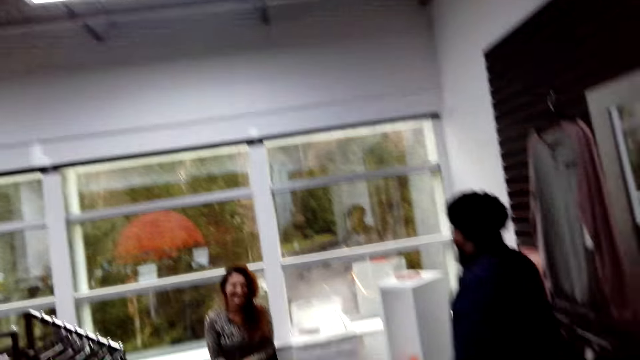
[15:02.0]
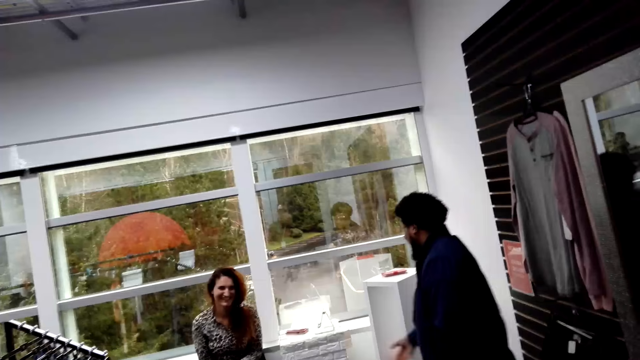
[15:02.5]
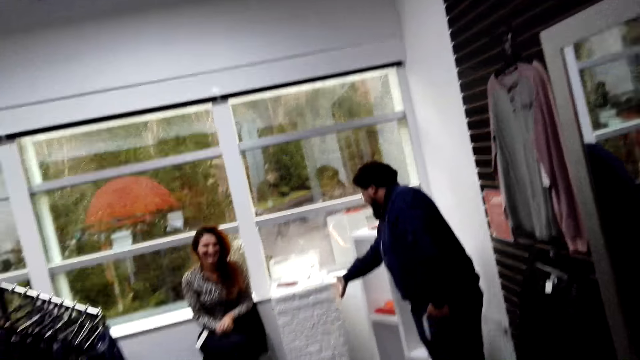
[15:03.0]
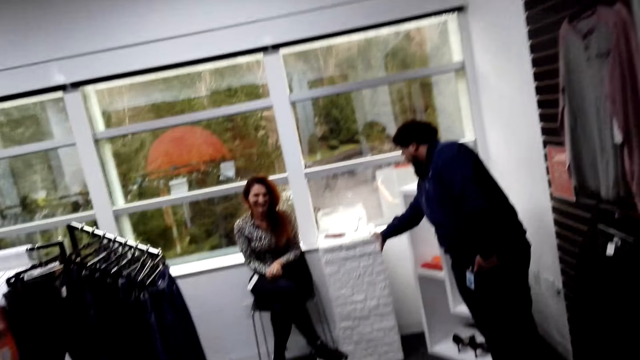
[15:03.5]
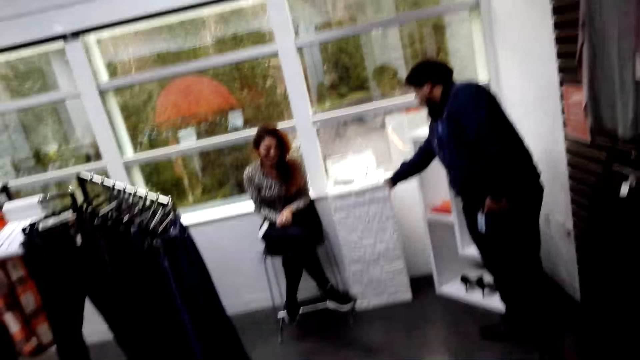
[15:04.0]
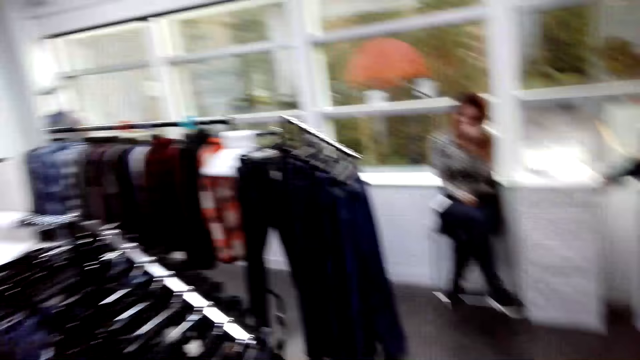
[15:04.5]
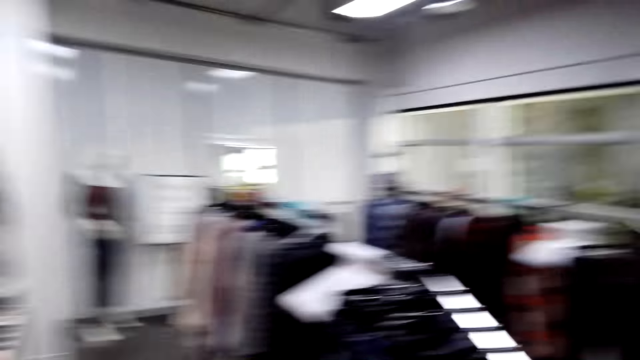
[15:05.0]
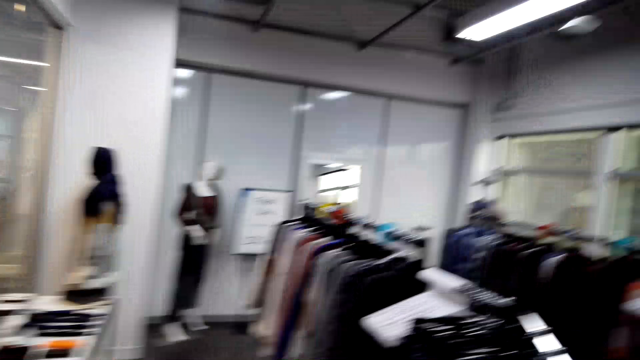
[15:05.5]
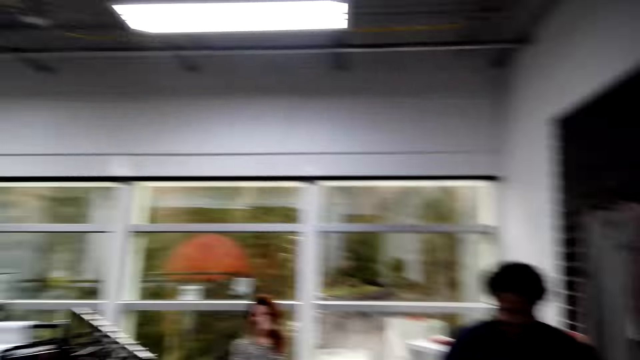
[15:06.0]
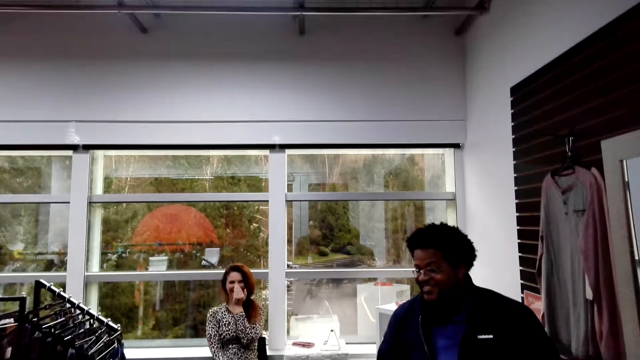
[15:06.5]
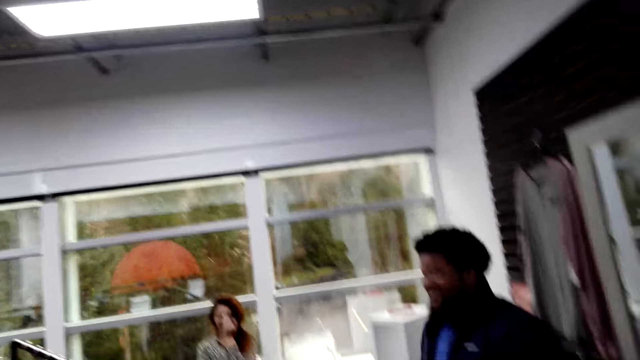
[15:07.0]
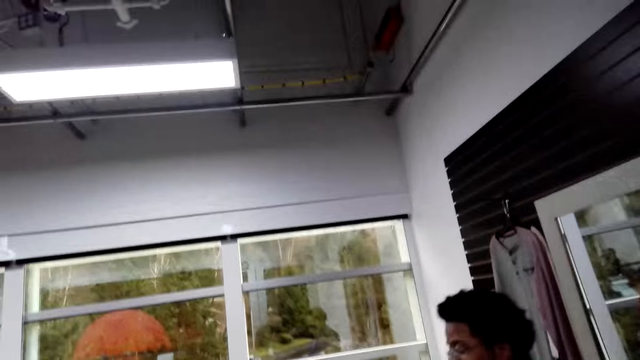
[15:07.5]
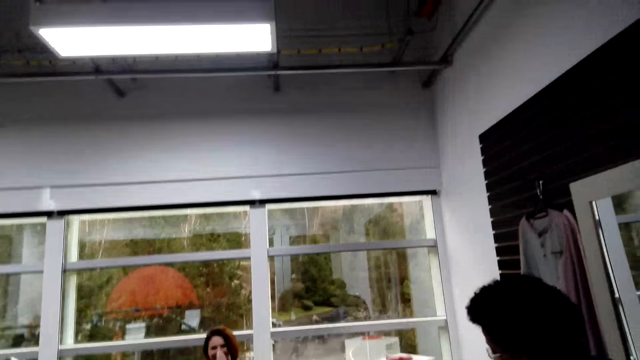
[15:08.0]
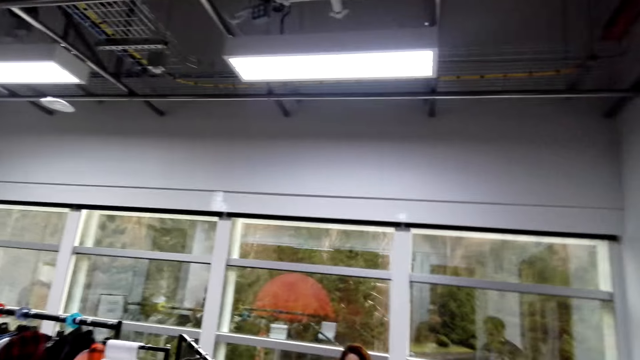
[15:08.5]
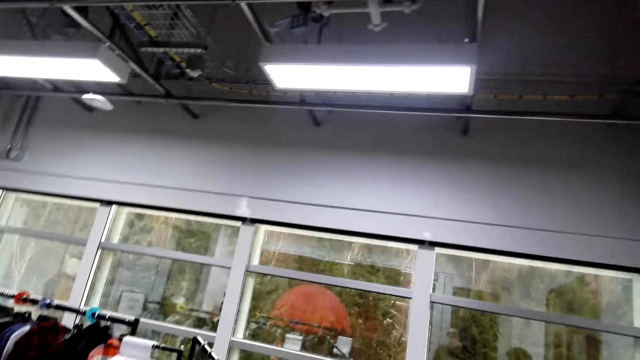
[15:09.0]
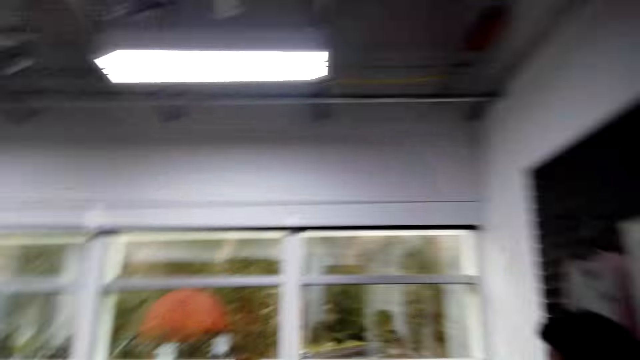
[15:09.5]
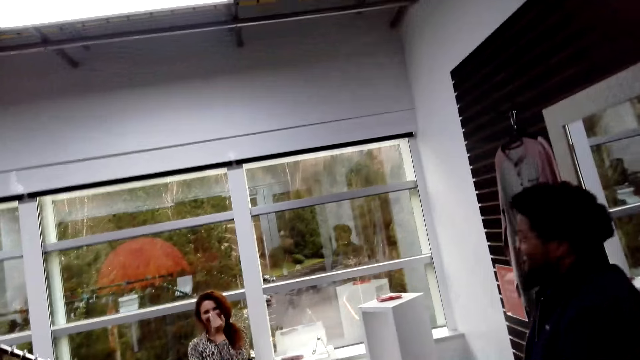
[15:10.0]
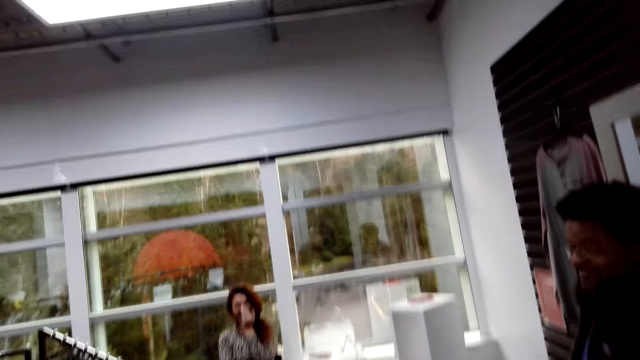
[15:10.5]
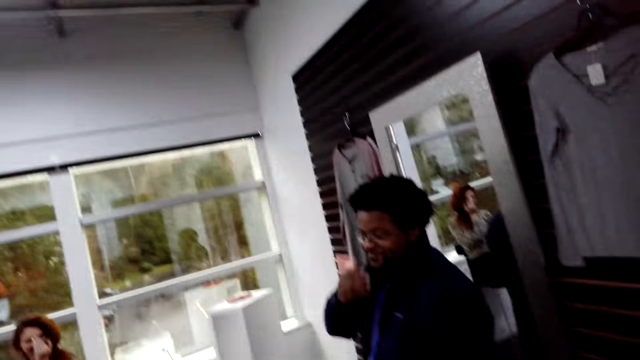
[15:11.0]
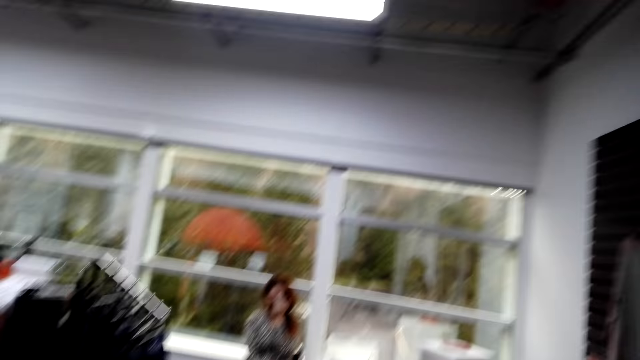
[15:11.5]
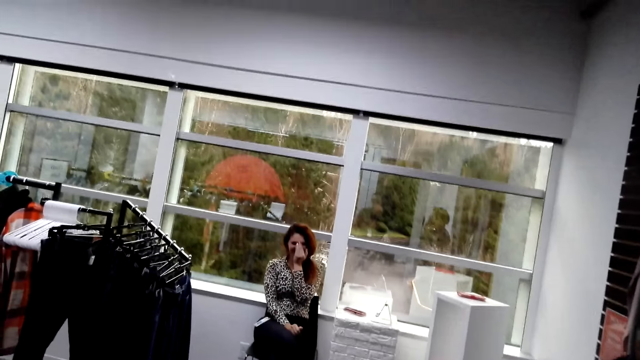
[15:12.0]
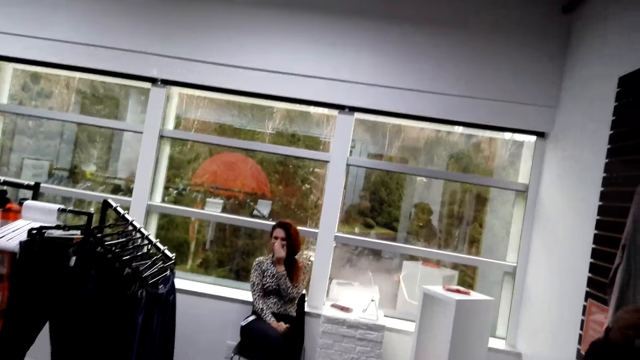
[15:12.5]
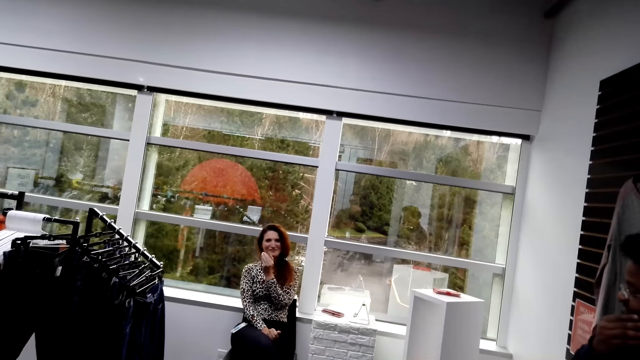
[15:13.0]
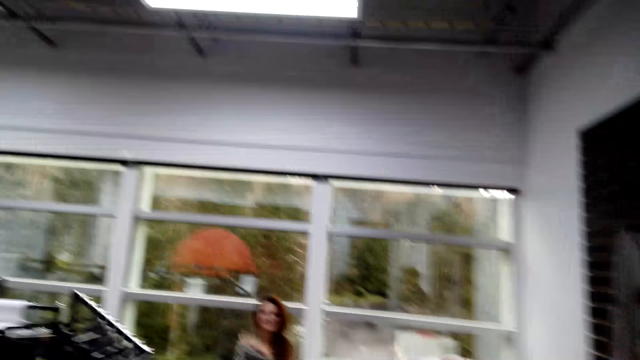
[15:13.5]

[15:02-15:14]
The camera wearer looks at the clothes. They walk around.

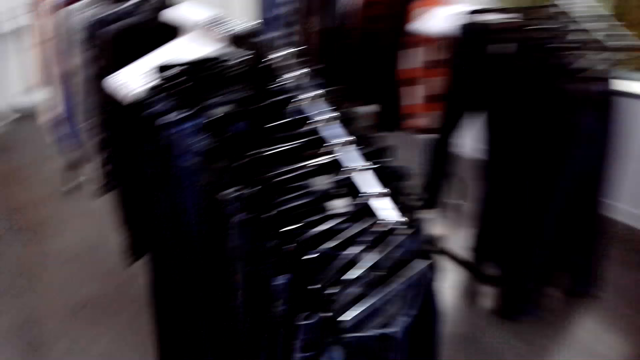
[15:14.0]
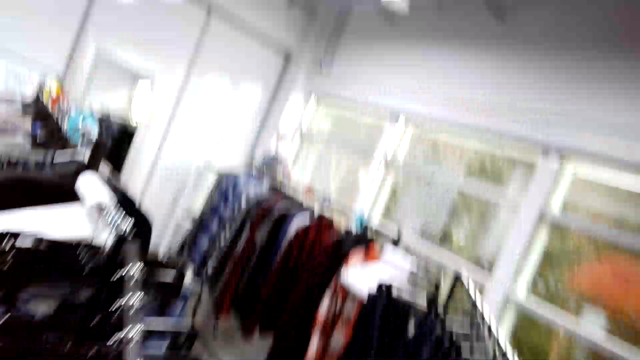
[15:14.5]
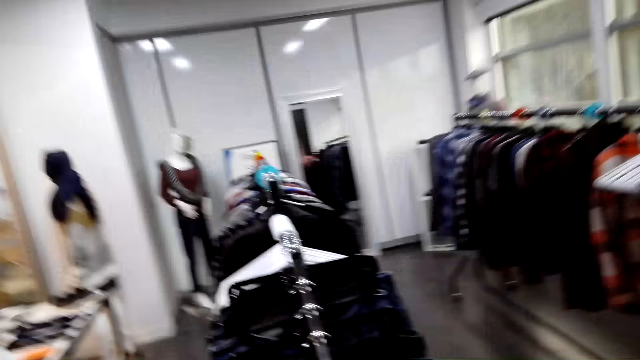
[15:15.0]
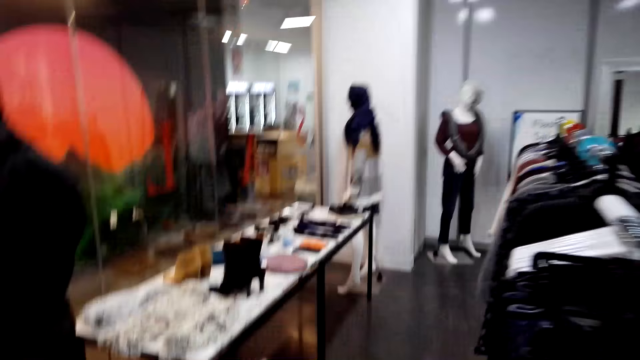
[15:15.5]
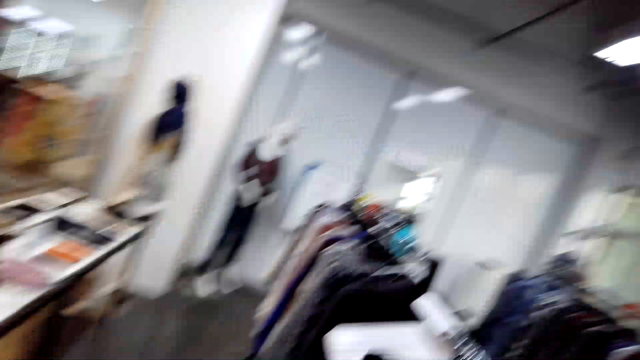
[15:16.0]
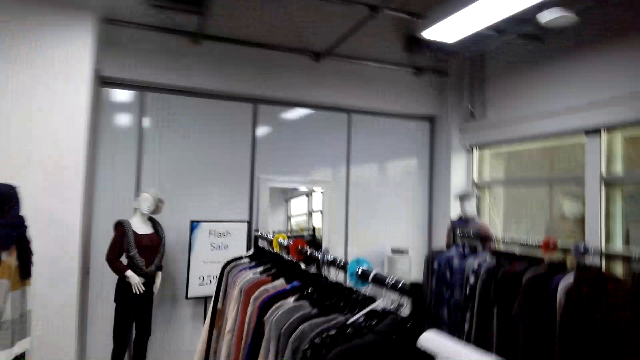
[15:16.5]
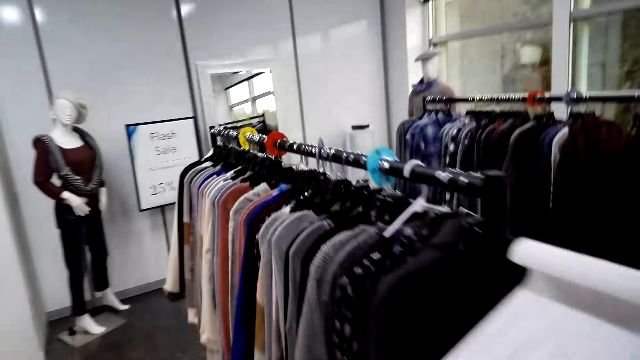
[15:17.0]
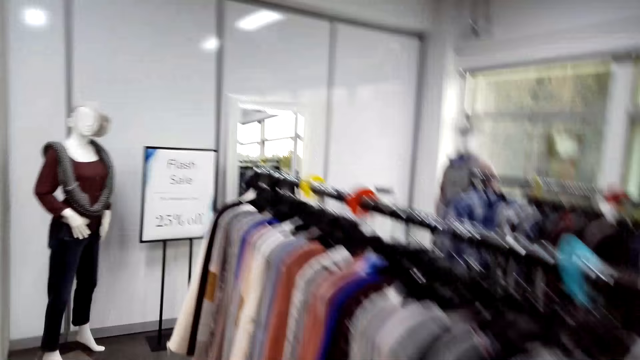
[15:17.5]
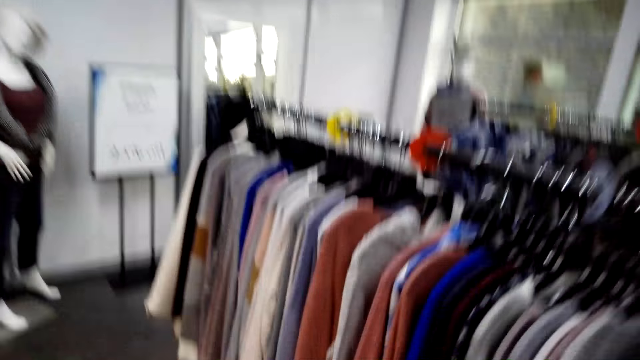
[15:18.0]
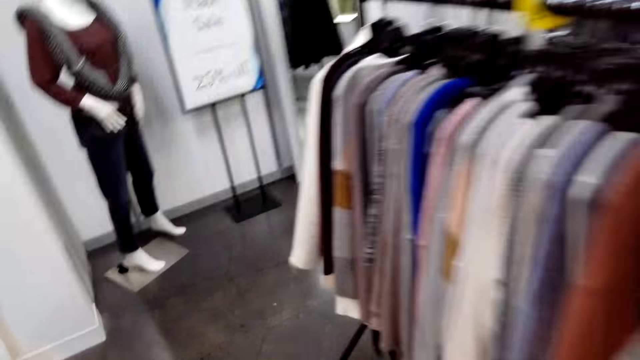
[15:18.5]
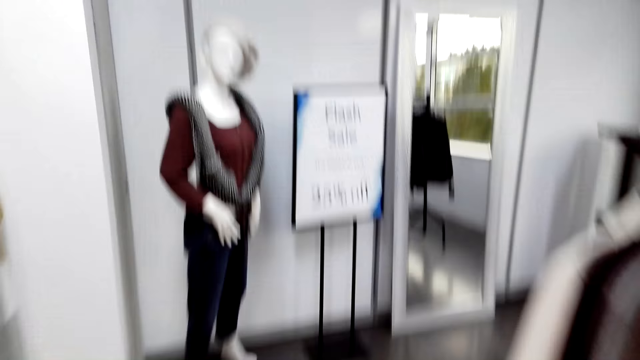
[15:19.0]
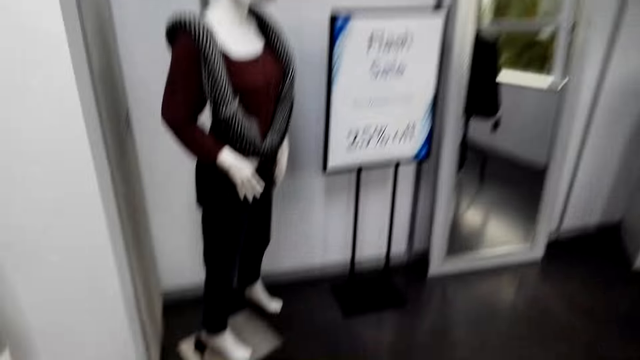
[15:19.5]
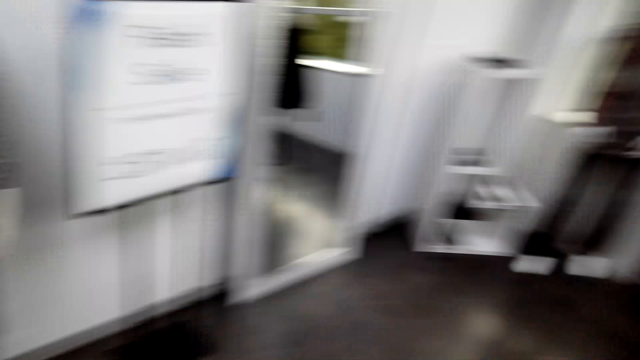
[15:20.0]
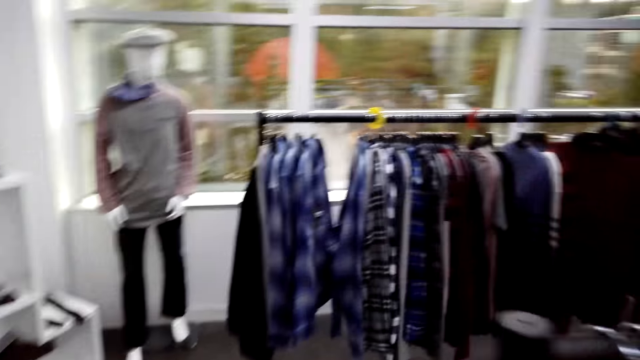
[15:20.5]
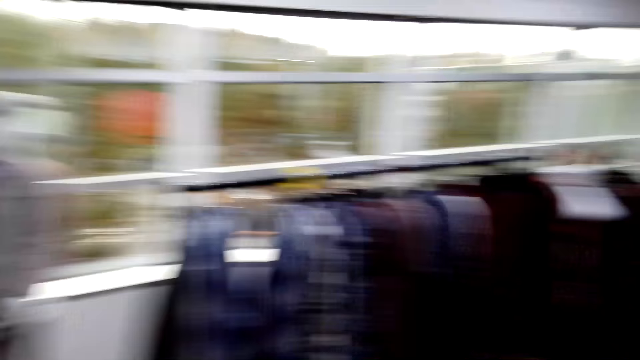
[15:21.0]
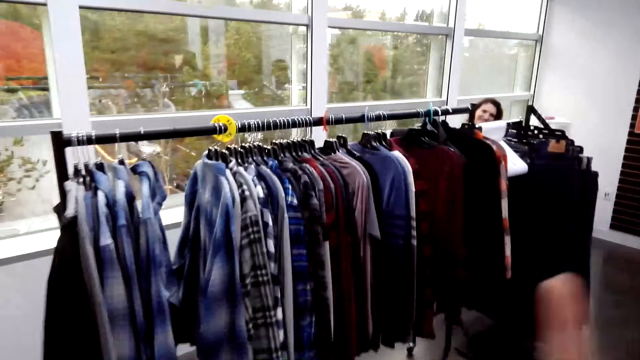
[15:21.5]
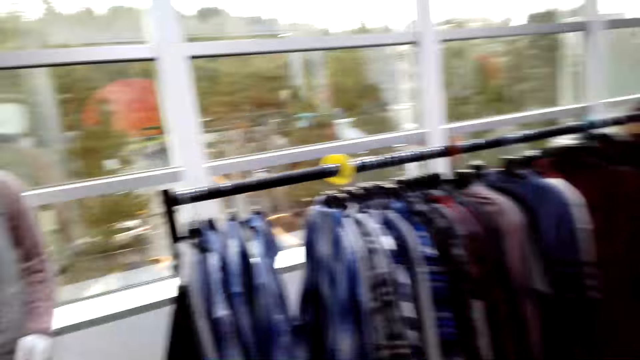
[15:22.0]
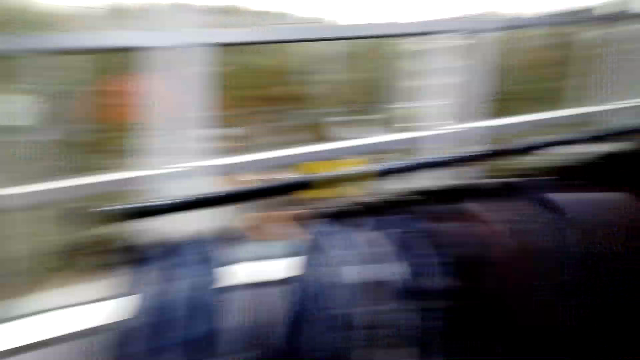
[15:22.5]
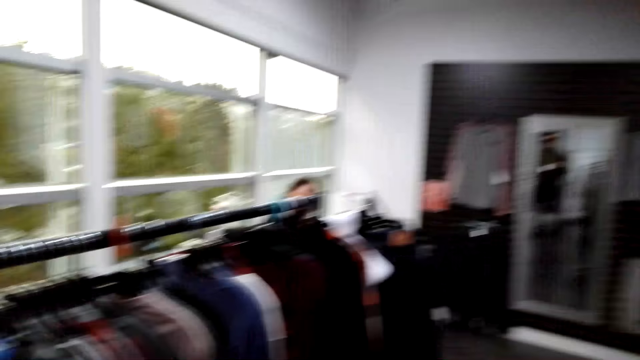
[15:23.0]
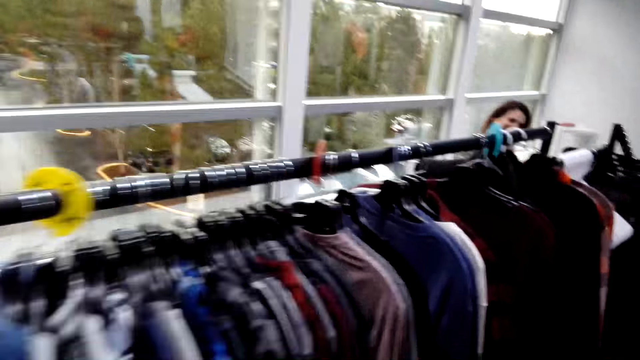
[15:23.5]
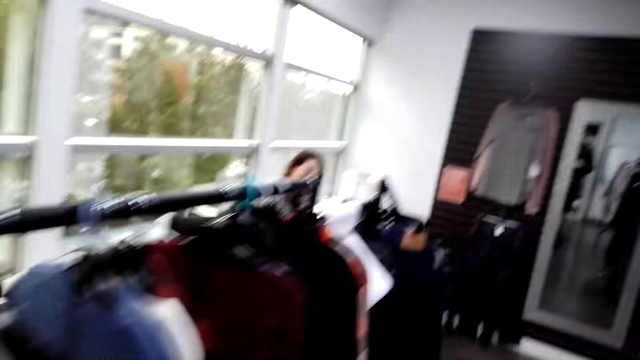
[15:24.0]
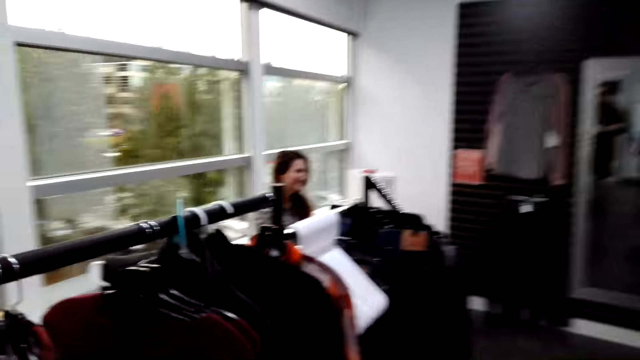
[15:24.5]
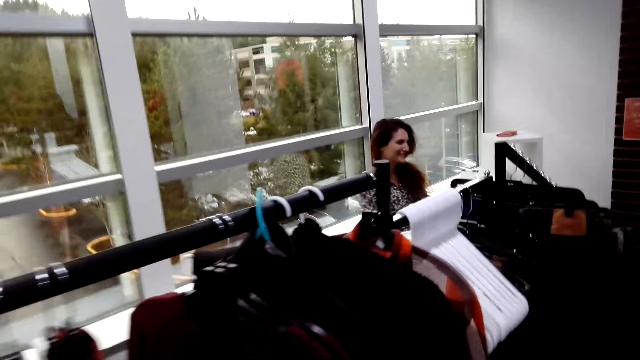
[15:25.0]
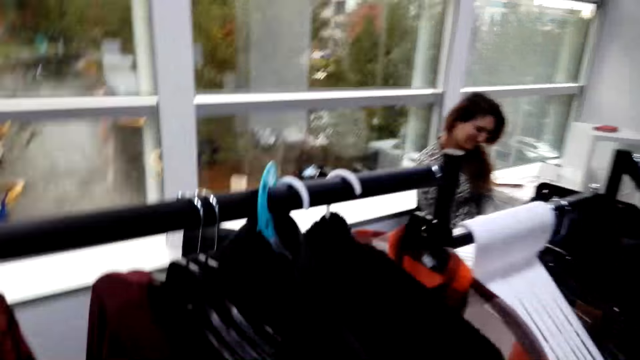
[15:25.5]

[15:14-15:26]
The camera wearer walks around the cloth room. They converse with a man.
